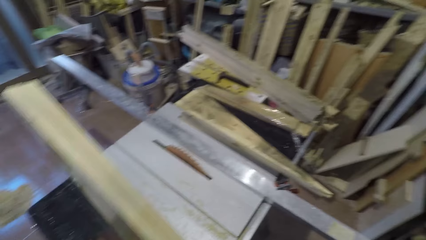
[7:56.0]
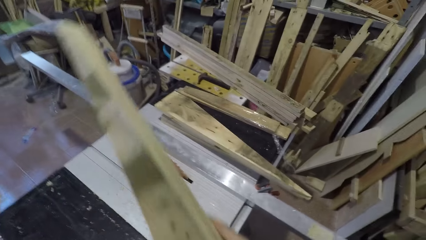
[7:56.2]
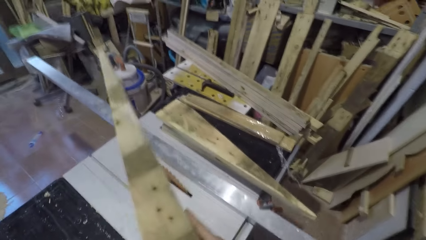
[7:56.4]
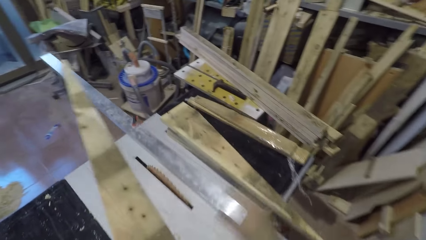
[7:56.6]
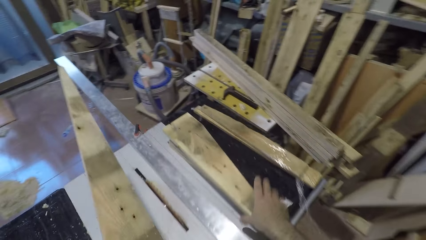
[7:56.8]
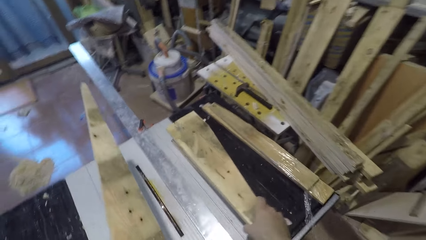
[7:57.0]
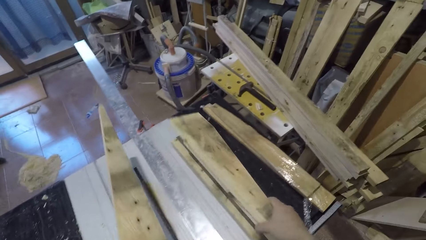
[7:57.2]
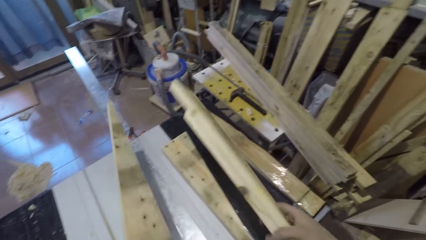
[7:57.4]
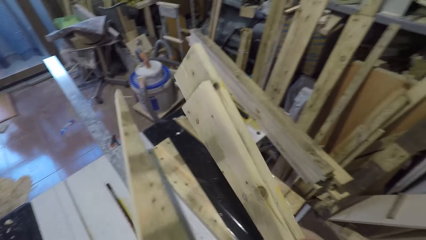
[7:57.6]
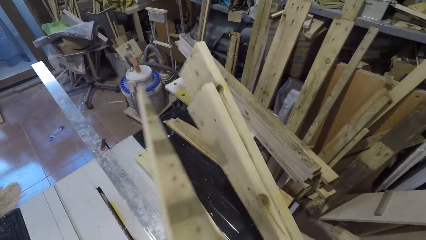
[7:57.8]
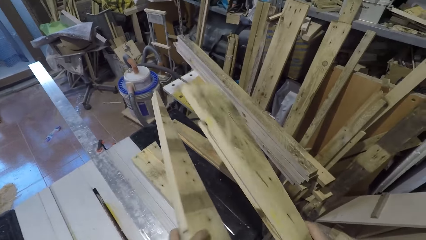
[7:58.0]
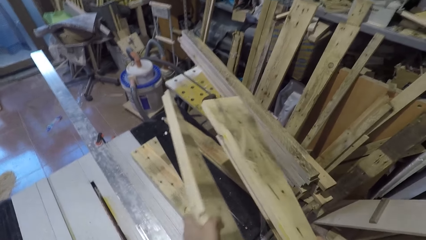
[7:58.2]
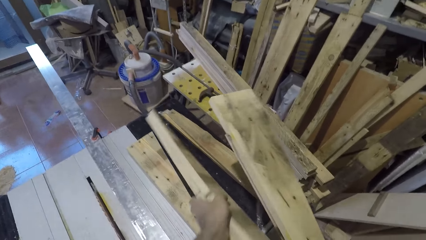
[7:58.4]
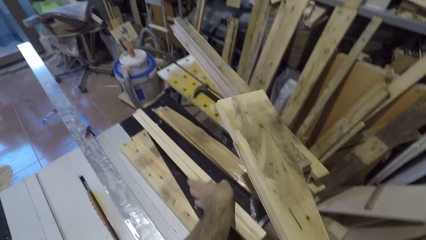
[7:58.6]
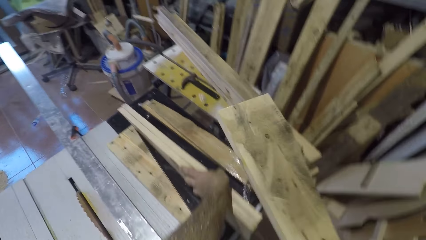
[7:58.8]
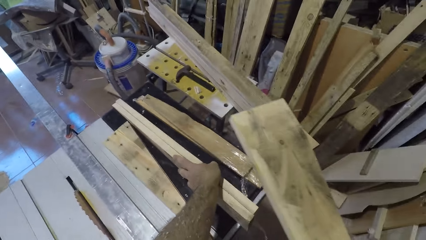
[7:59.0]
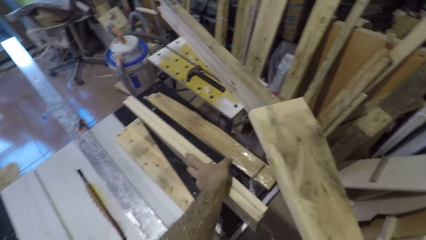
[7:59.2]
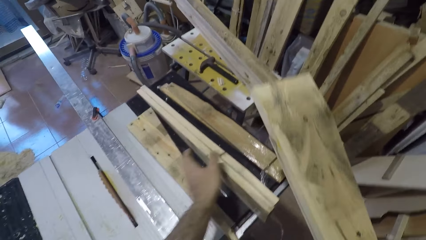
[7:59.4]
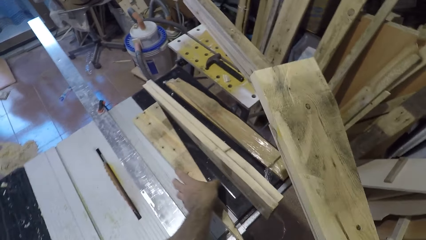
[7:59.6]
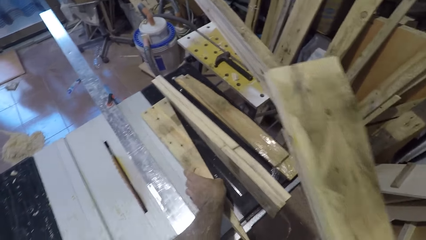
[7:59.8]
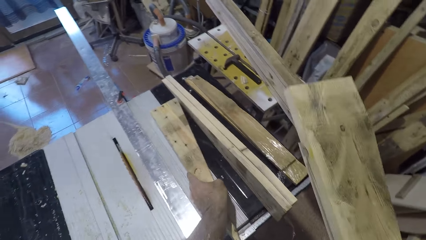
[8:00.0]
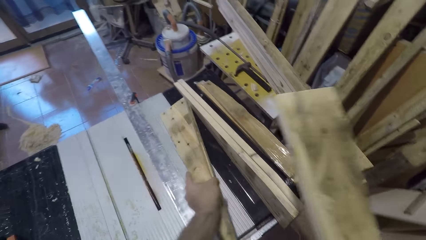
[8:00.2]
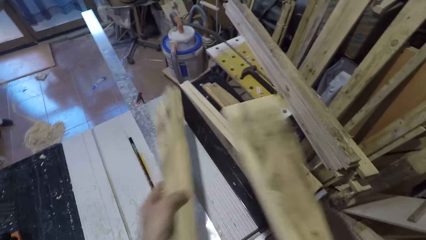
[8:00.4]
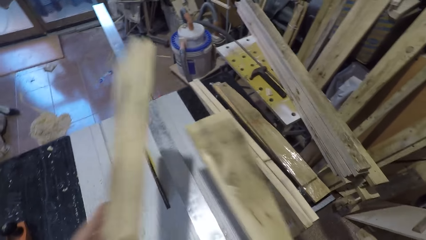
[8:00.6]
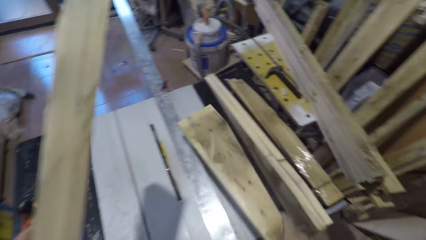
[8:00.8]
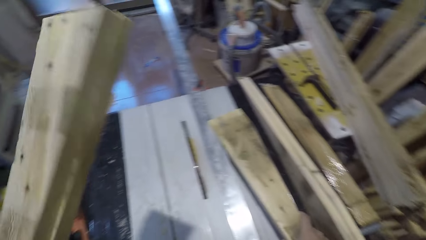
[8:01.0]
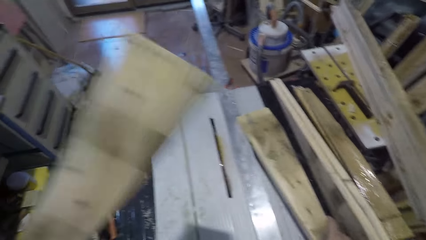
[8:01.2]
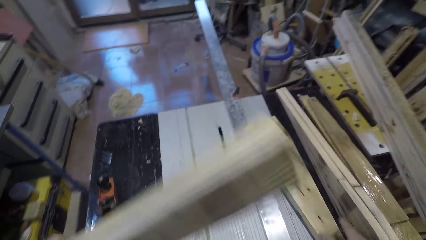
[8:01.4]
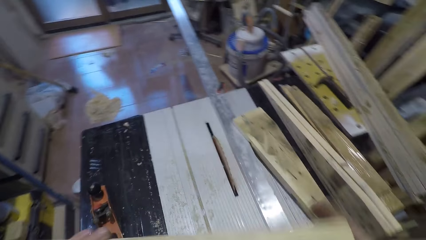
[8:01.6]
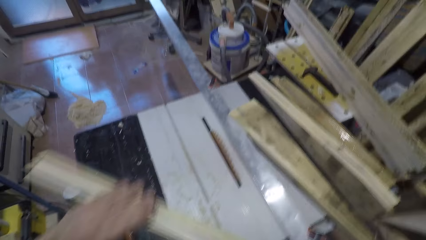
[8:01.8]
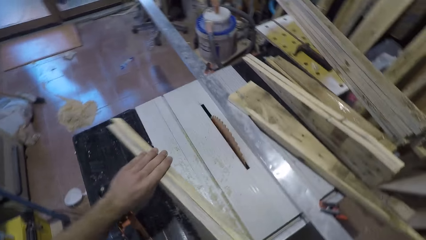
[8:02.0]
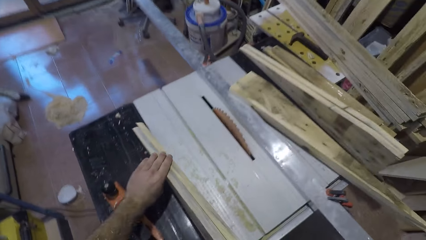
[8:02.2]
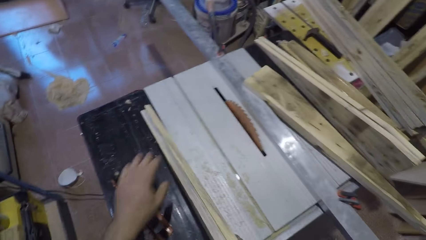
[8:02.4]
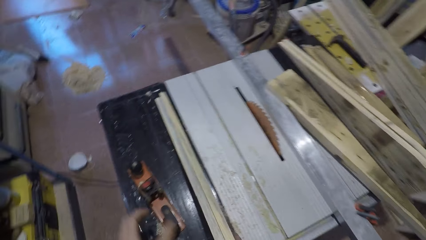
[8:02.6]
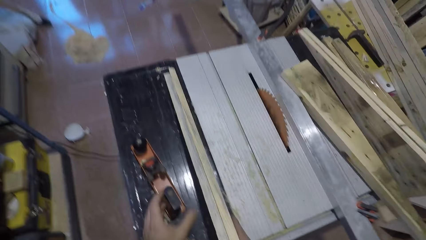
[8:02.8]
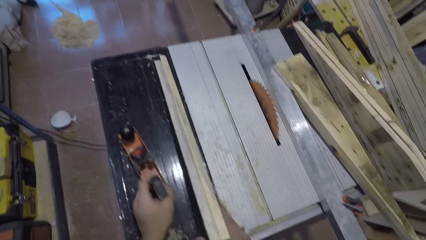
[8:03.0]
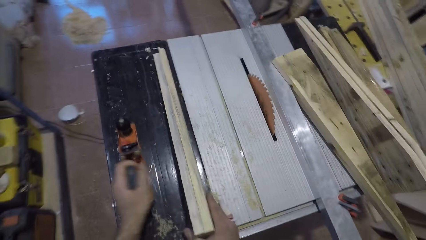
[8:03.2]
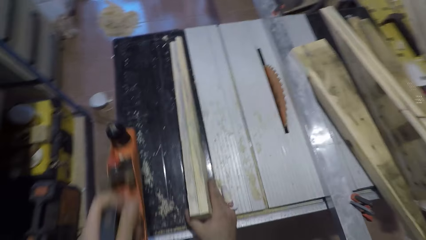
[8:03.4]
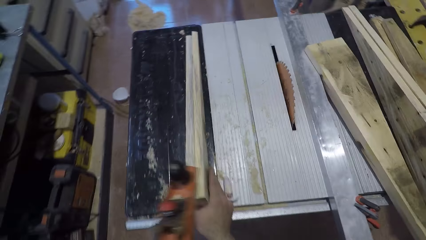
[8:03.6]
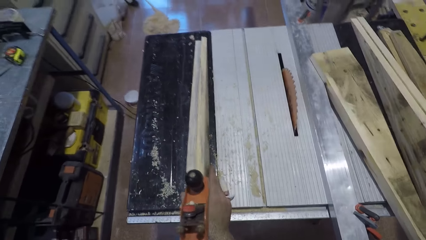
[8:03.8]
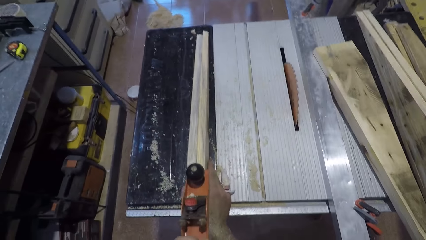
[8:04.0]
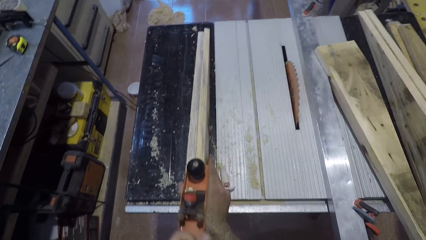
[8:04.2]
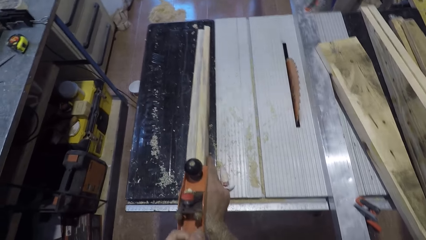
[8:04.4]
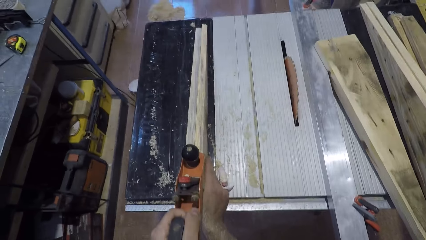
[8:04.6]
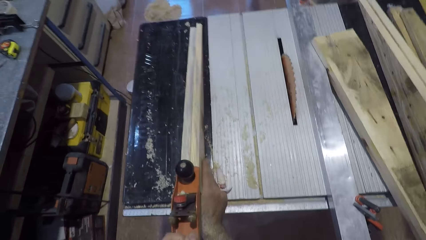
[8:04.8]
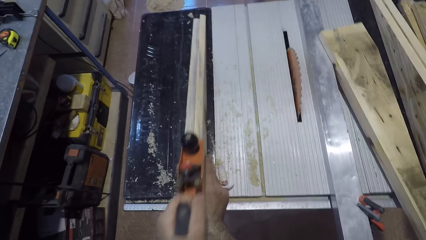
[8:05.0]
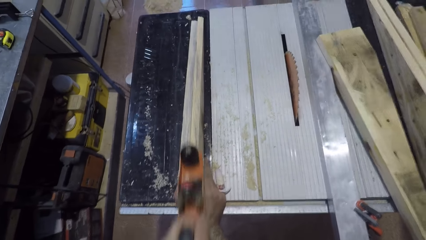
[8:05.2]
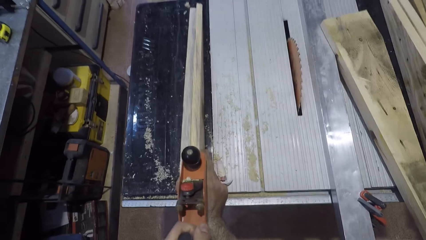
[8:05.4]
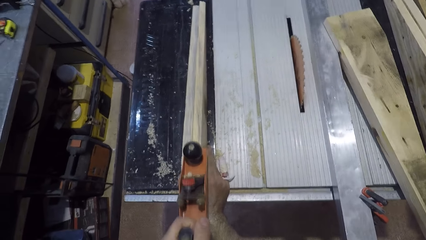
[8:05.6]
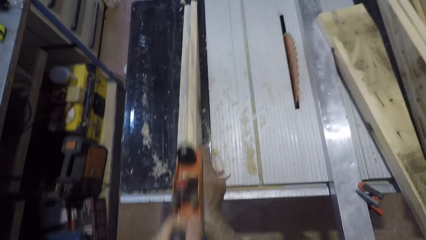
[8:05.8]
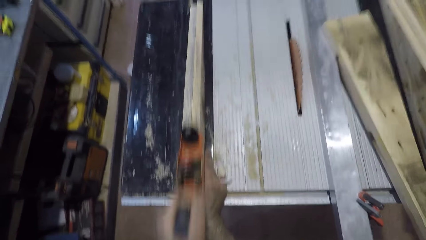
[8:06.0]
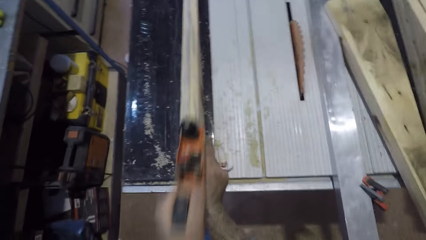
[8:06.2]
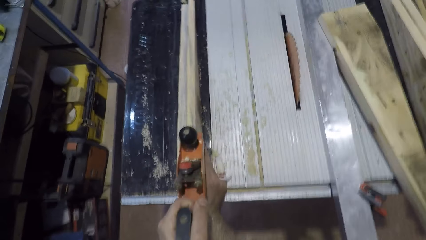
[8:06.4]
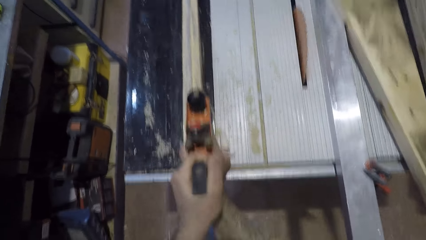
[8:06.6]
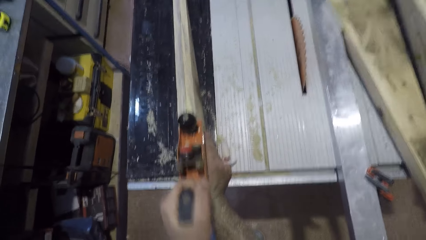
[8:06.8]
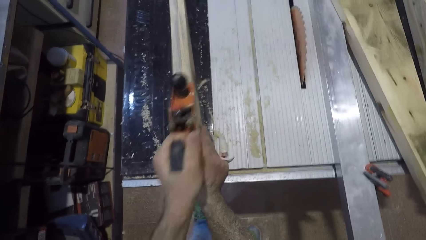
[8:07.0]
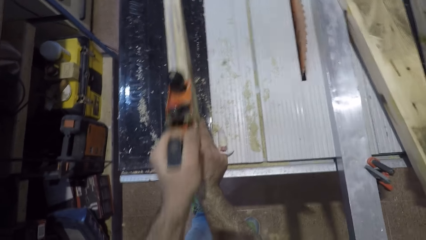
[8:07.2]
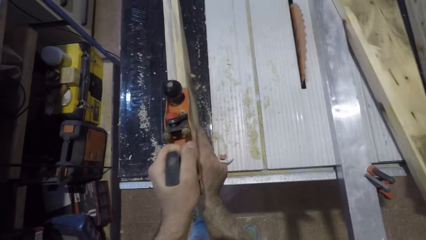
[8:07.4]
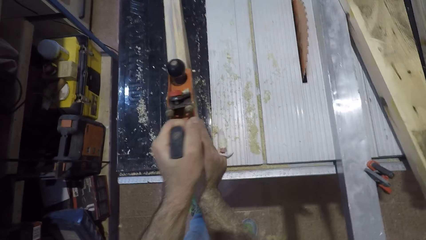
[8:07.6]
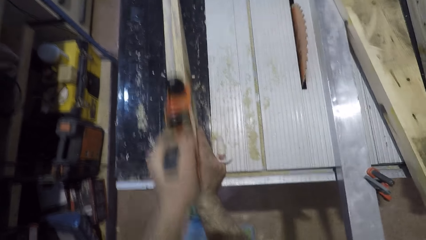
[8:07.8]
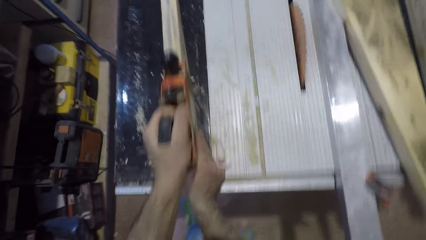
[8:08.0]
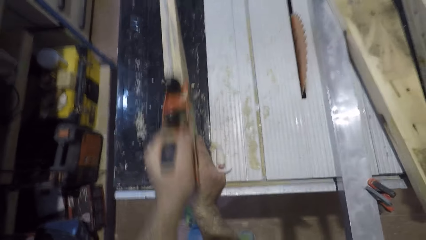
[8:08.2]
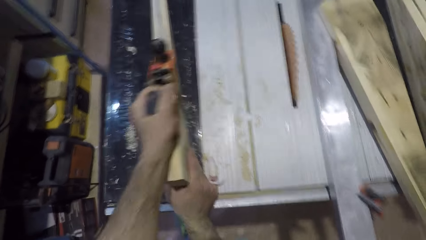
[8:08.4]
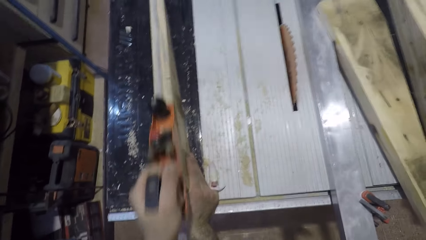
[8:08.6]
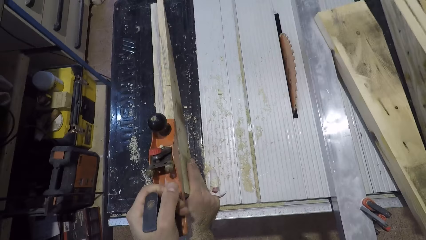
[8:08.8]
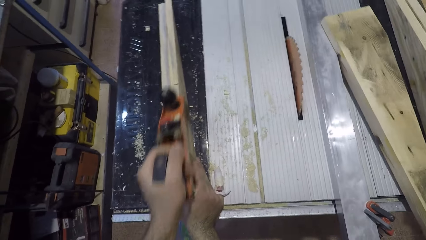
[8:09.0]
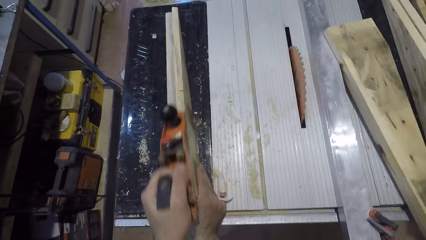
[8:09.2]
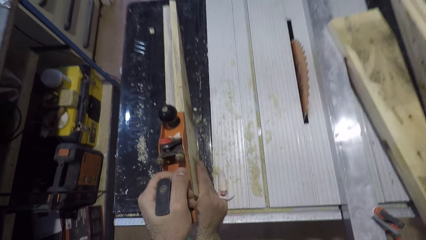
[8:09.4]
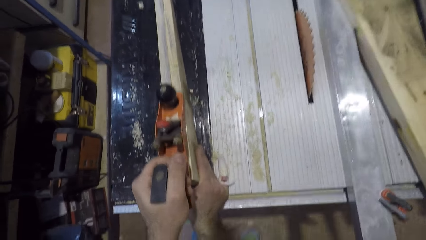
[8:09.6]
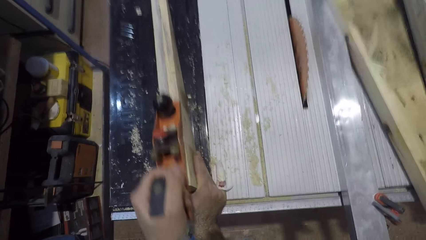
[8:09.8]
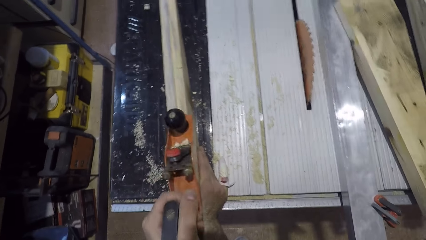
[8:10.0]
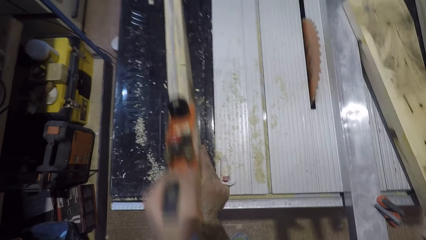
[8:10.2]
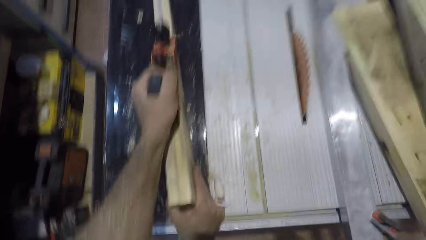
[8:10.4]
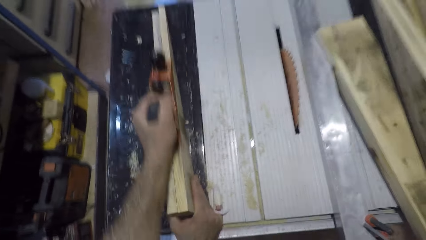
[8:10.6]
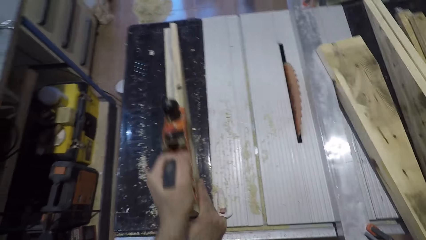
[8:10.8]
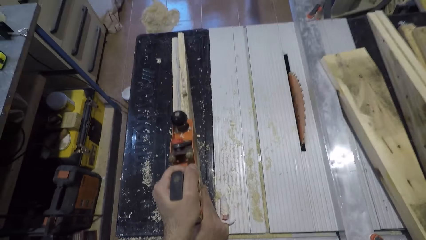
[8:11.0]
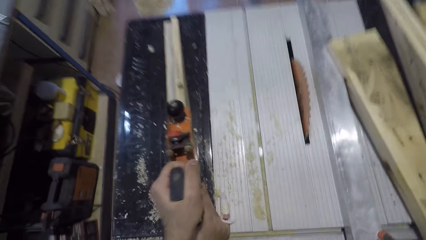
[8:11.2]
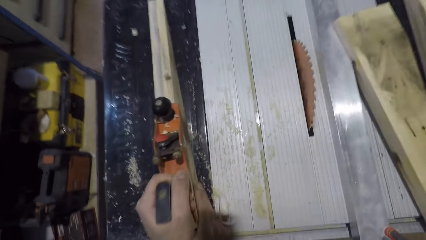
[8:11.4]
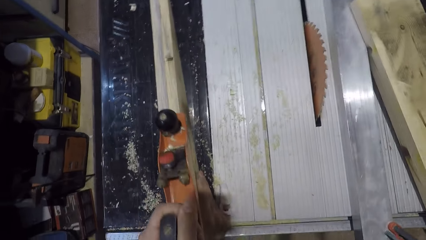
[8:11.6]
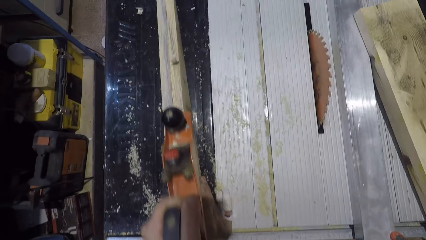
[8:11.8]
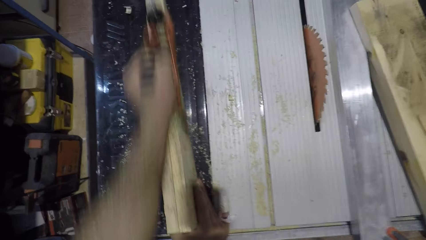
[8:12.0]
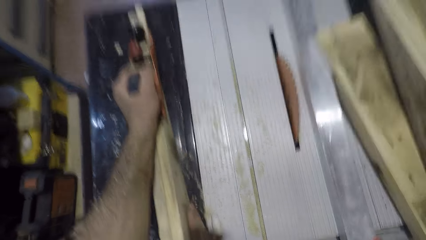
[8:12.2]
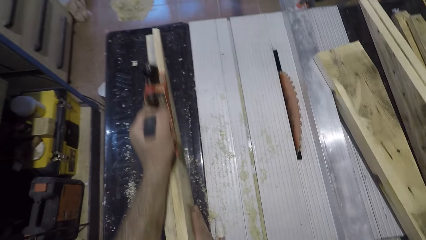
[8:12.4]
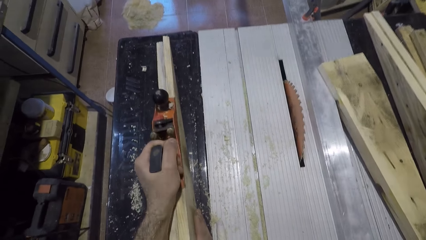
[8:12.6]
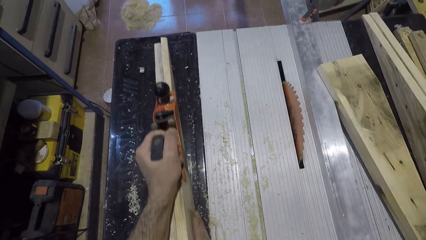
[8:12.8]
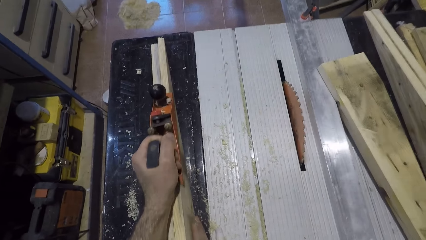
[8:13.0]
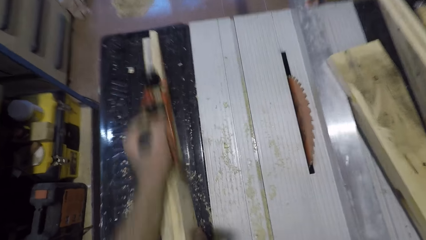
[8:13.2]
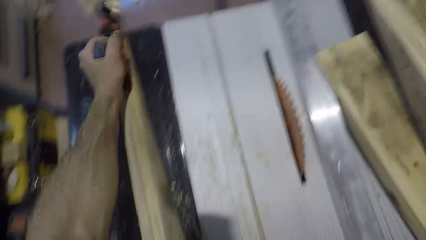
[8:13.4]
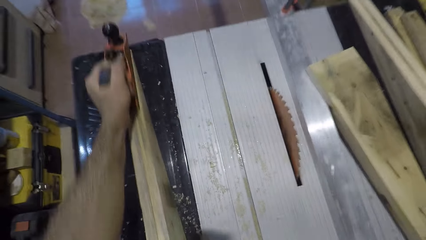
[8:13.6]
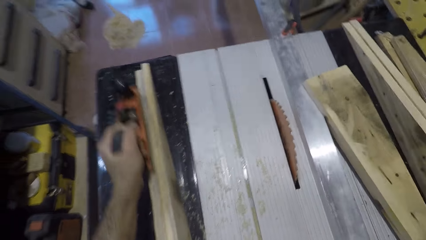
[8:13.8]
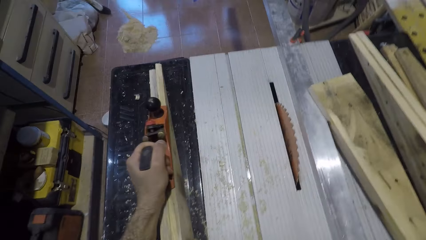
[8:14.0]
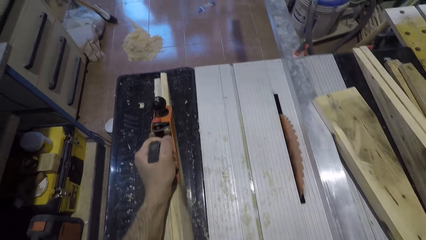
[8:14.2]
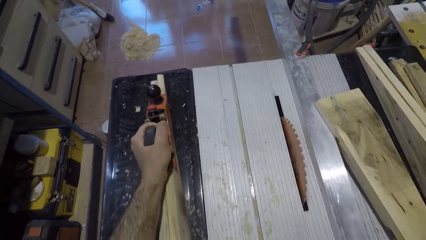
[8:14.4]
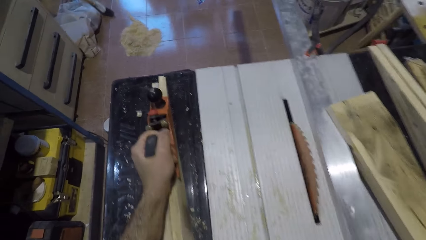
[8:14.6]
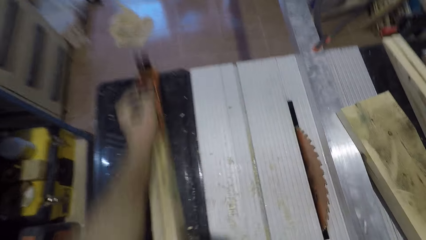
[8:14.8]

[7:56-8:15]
The camera wearer picks up a wood from the saw table with his right hand. He drops the wood in his left hand on the saw table. He picks up a wood from the saw table with his left hand. He picks the wood with his right hand. He drops the wood in his right hand on the saw table. He places the wood on the saw table. He picks up the smoothing plane or hand planer from the saw table. He smoothens the wood with the smoothing plane. He glides the hand planer along the wood.
